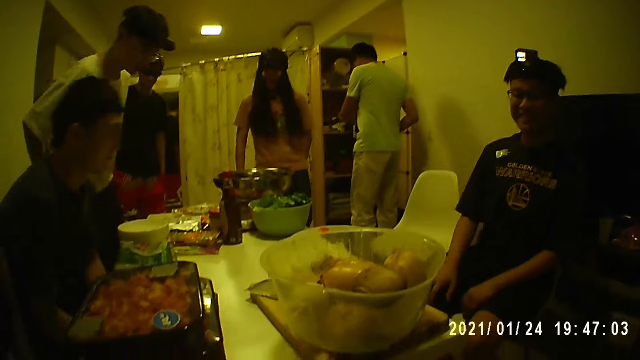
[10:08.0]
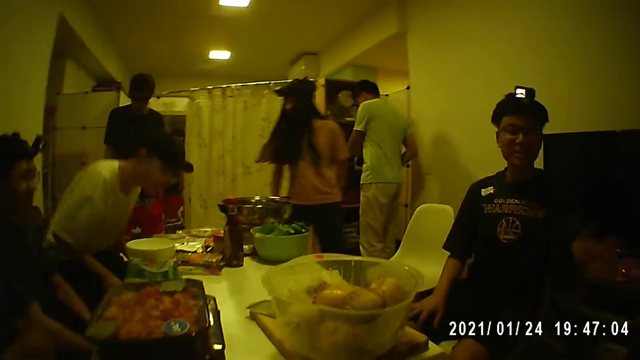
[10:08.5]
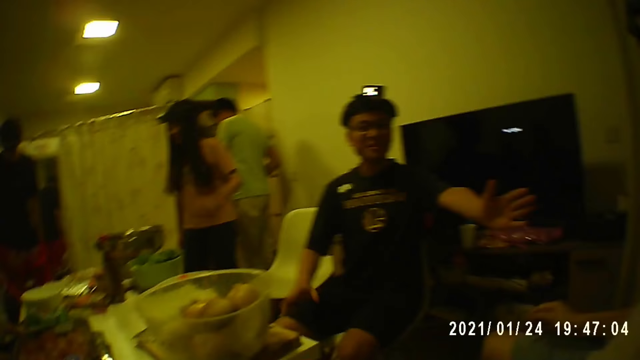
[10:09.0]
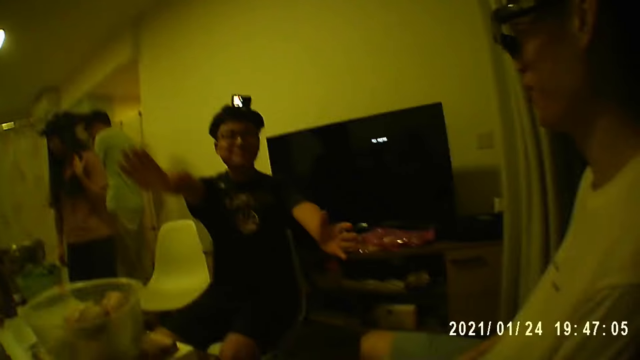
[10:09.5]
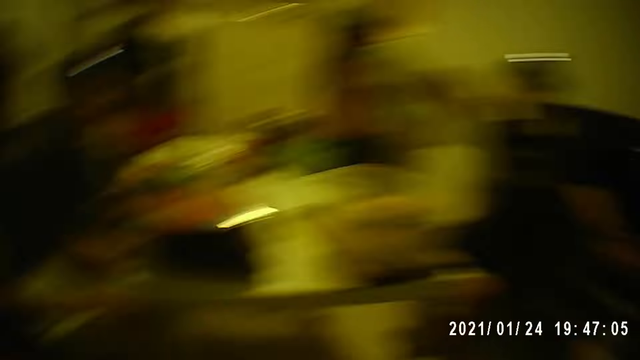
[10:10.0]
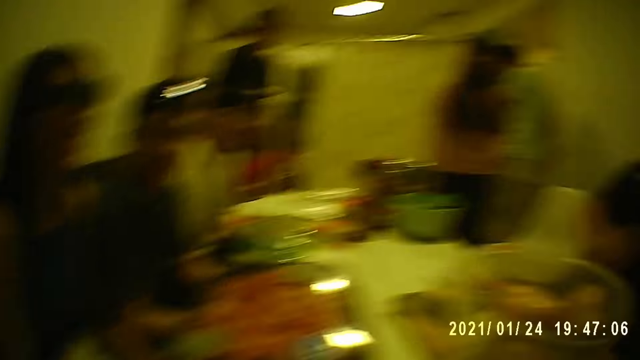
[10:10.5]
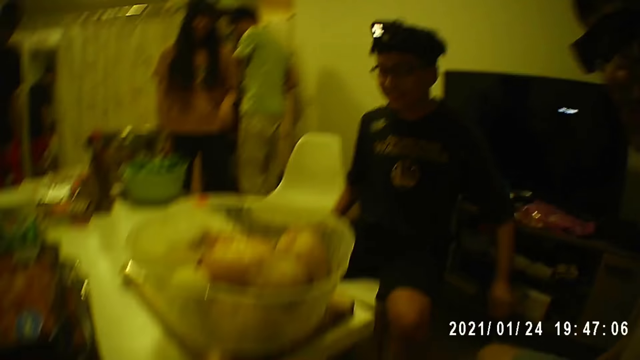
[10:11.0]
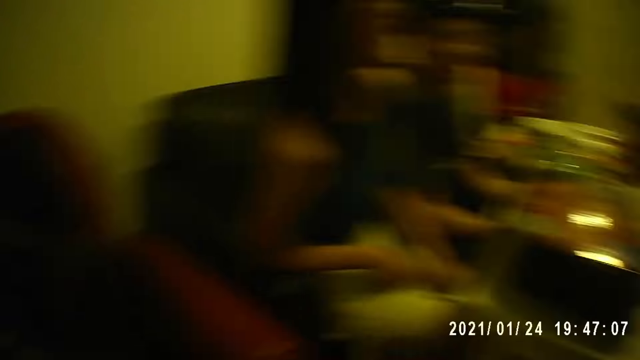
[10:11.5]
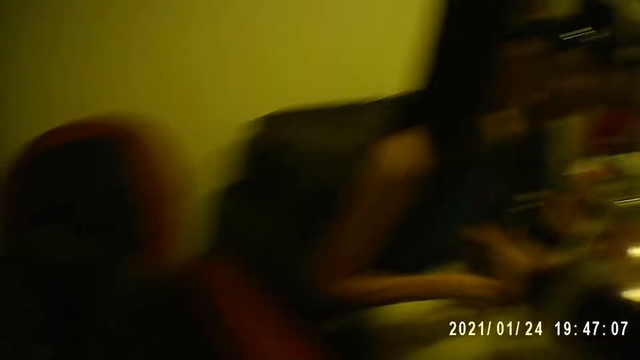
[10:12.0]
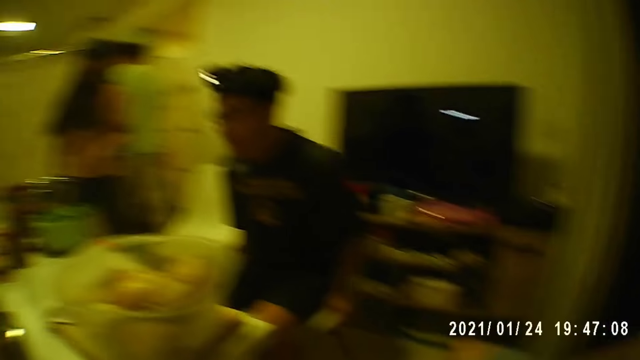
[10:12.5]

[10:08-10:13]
A man converses with another man. The camera wearer sits down. A person interacts with the camera wearer. The camera wearer converses with the group of people in the room. They look around the room.

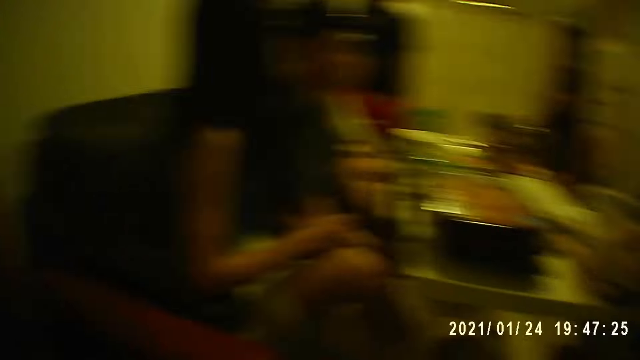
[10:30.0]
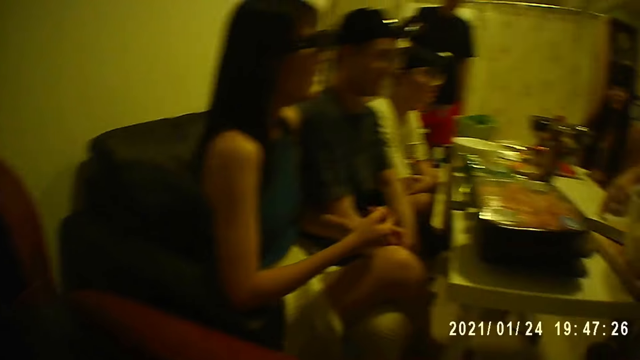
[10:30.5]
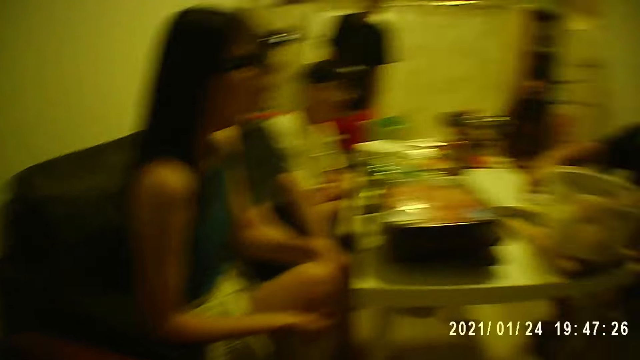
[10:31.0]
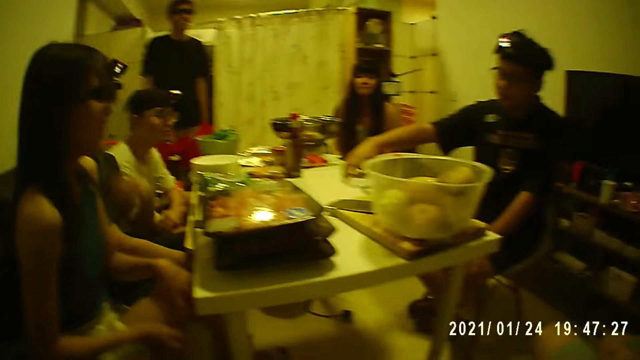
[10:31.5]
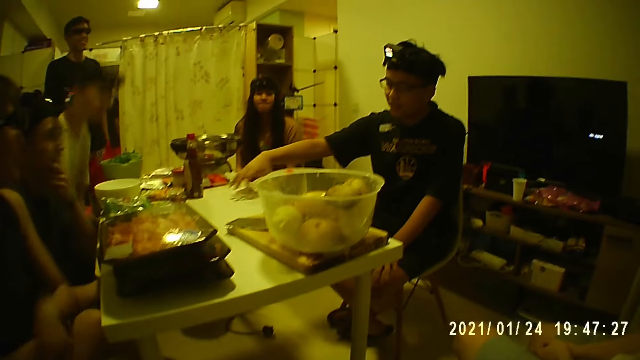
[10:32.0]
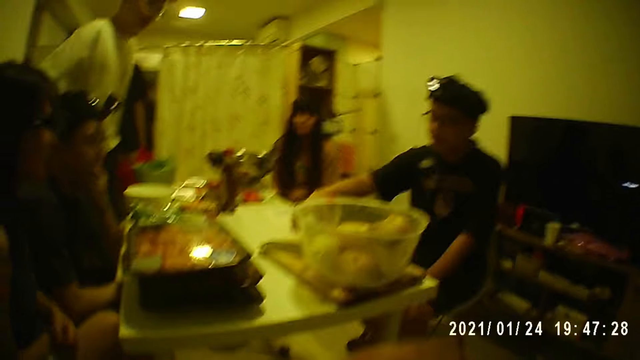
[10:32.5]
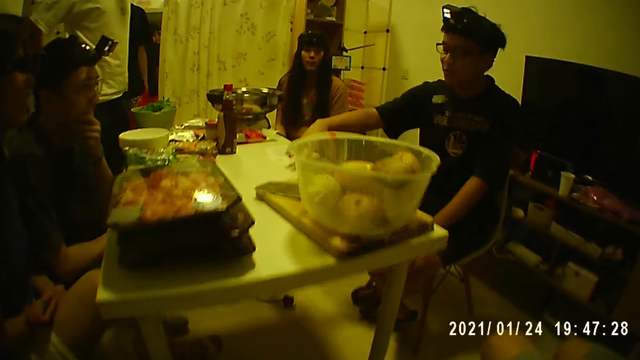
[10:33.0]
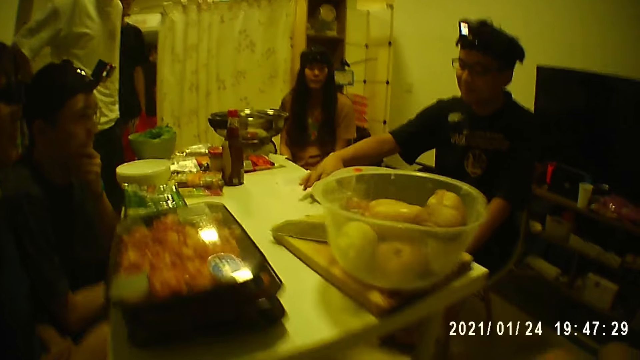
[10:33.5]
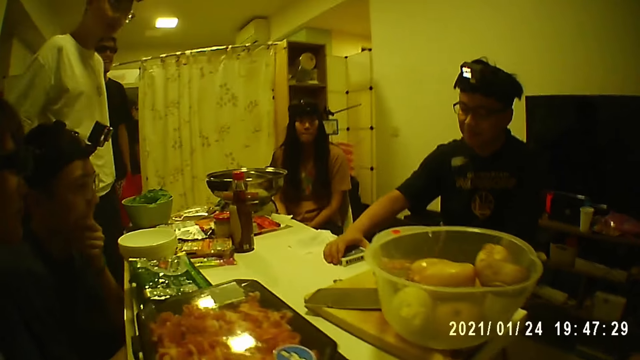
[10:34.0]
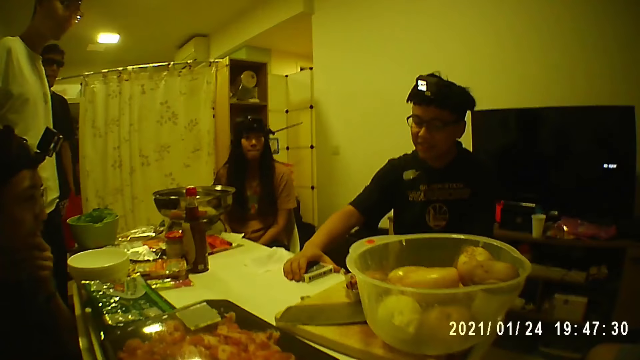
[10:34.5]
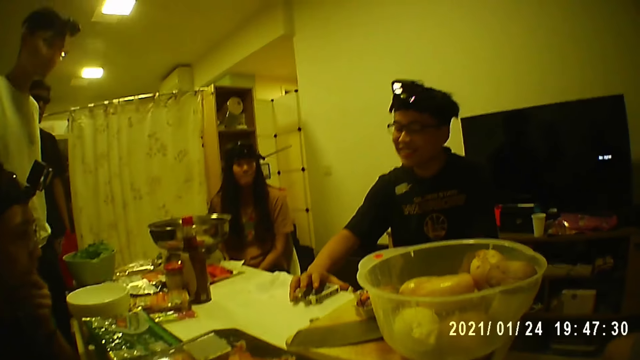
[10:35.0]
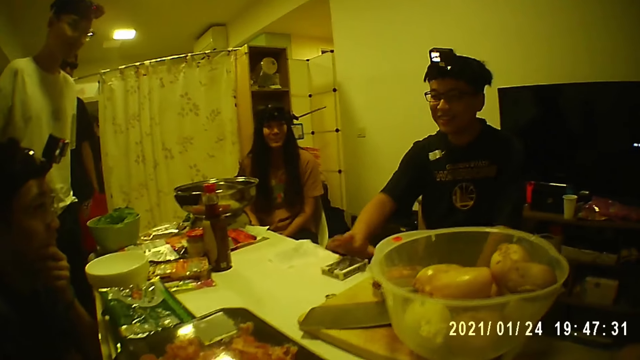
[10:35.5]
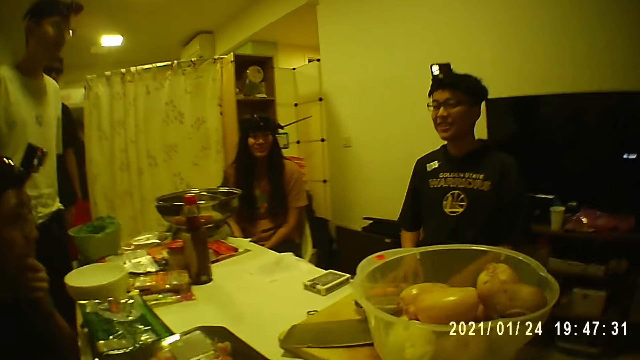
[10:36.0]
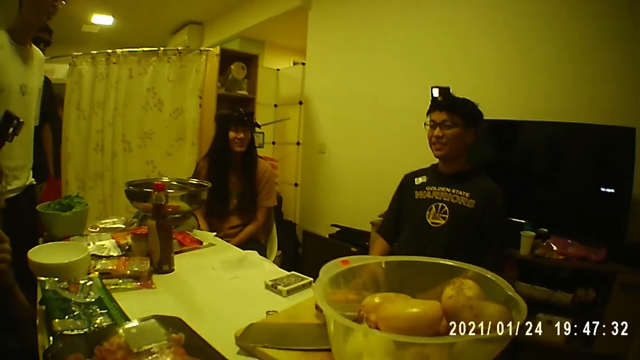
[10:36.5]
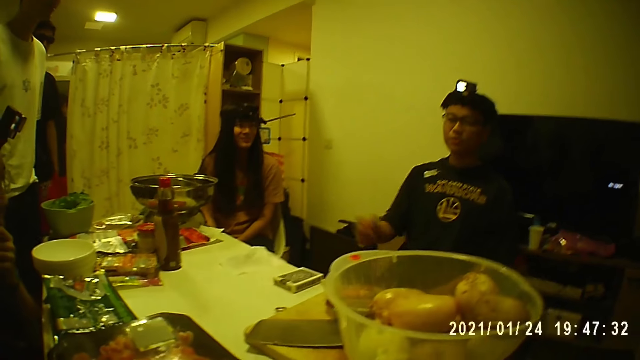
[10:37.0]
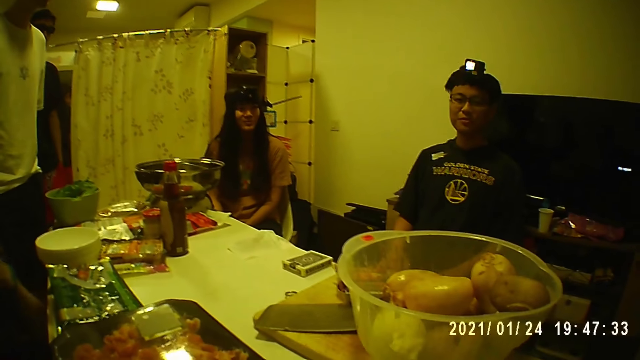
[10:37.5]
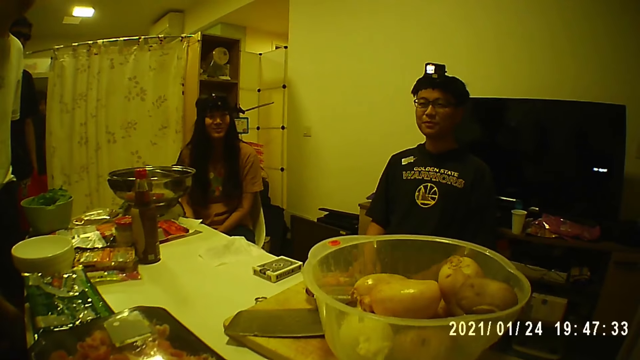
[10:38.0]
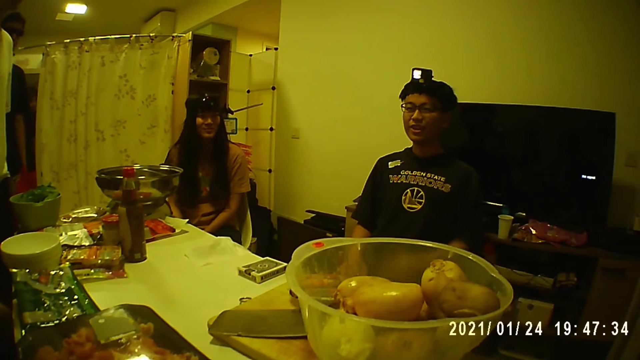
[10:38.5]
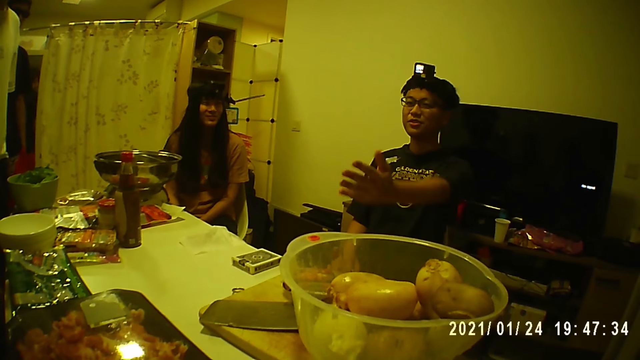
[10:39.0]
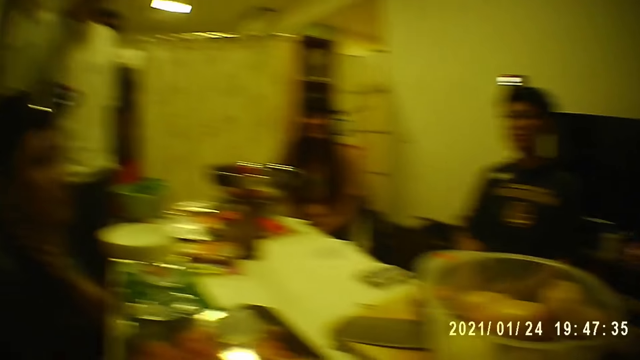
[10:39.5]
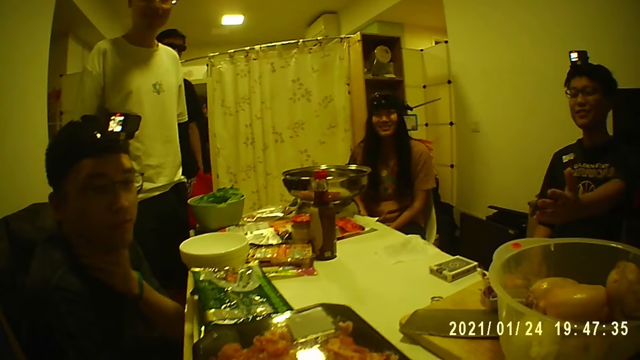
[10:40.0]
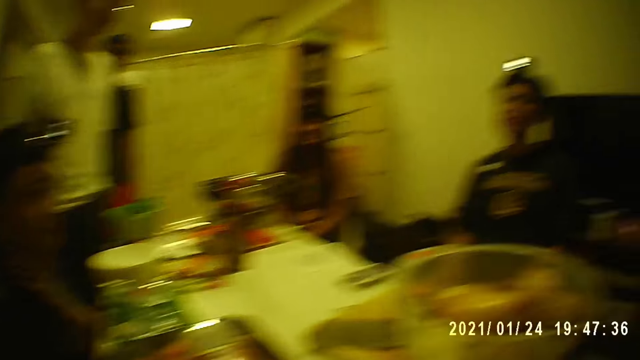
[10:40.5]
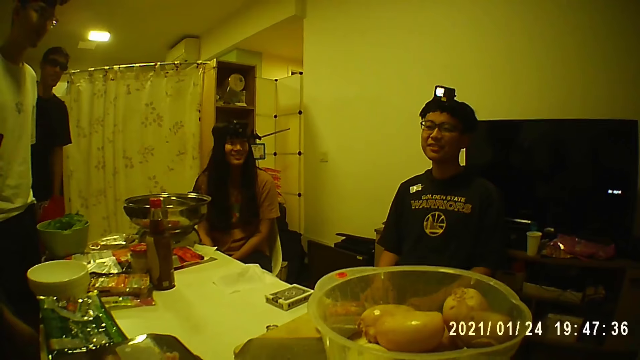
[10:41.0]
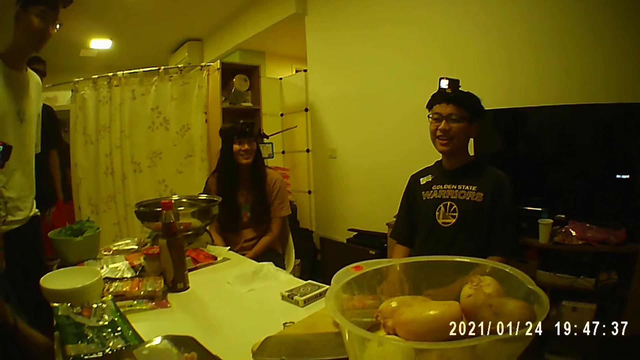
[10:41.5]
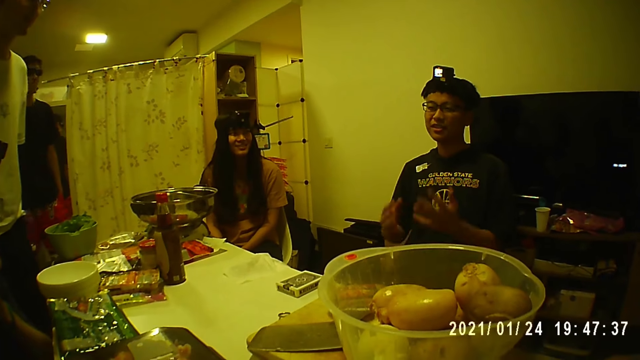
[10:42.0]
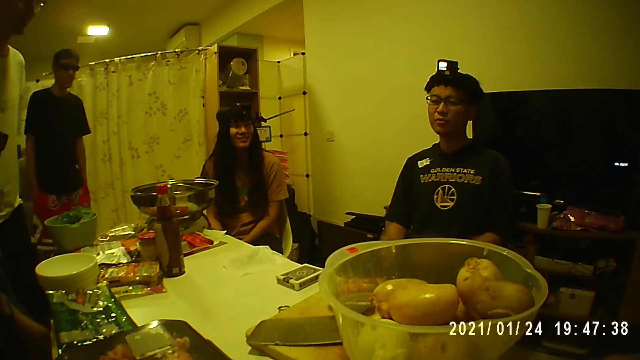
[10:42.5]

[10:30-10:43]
The camera wearer looks around the table. A man holds a pack of cards on the table with his right hand. The camera wearer stares at the man.

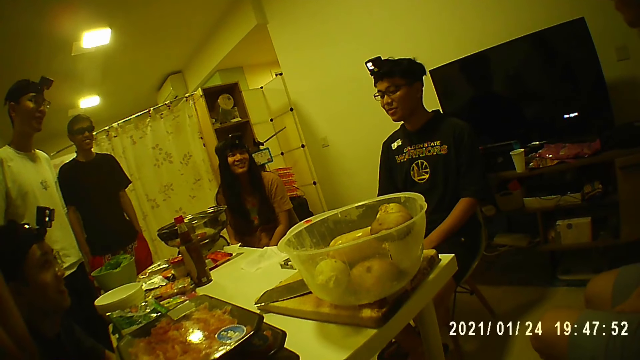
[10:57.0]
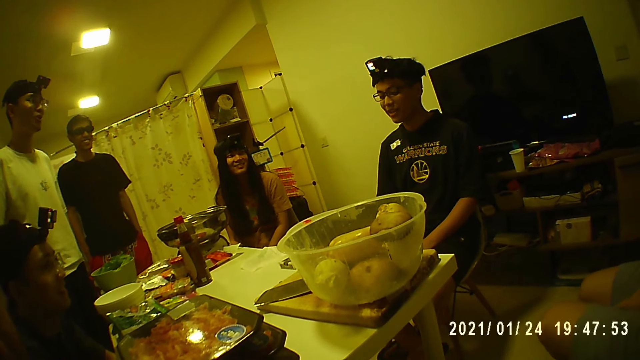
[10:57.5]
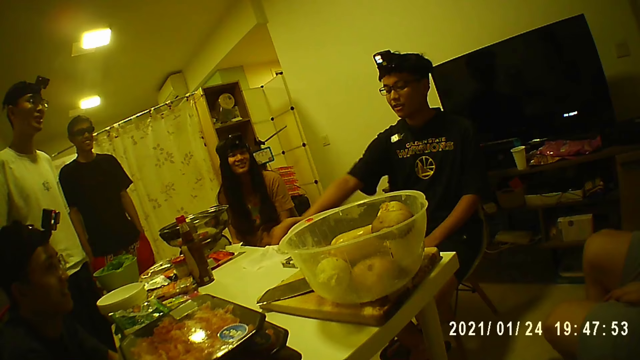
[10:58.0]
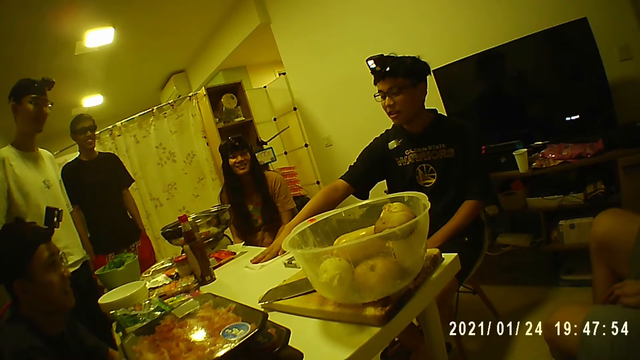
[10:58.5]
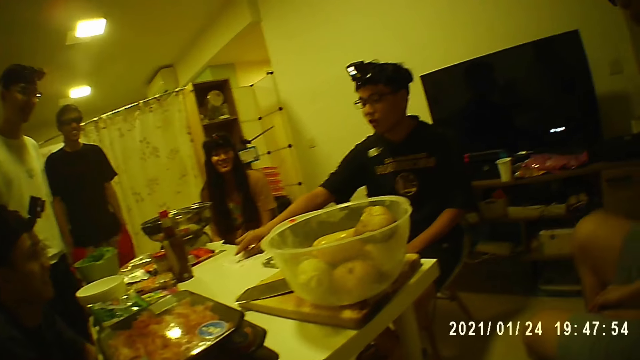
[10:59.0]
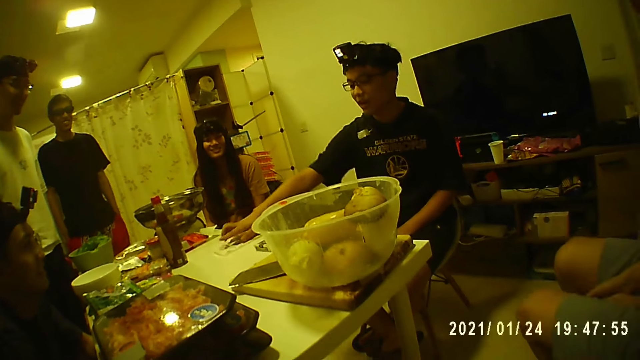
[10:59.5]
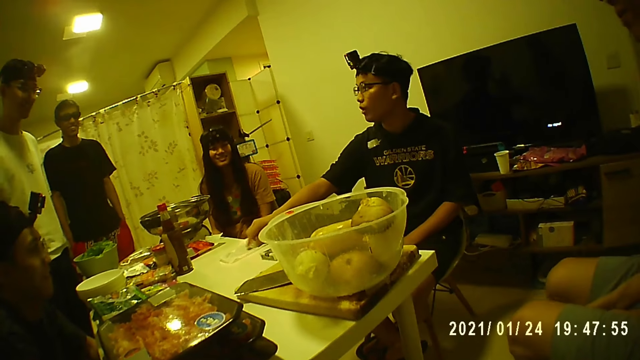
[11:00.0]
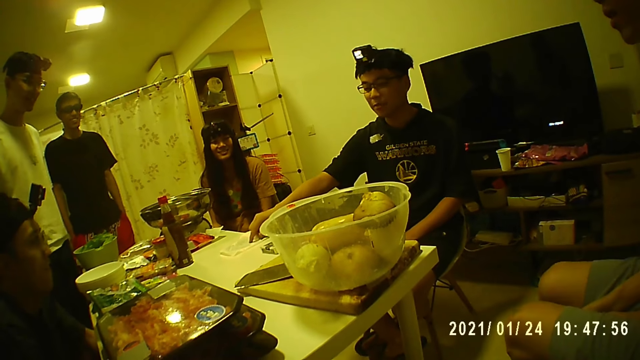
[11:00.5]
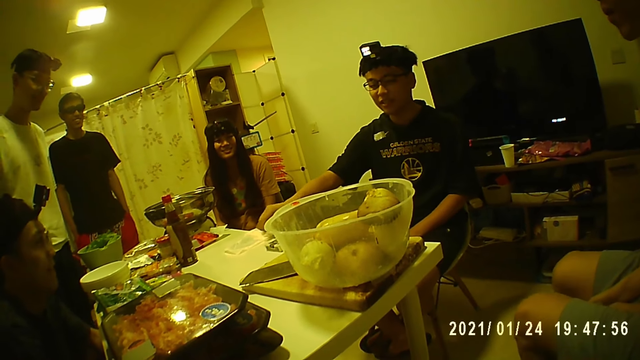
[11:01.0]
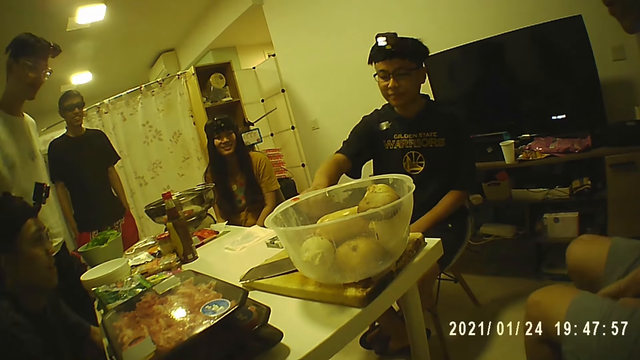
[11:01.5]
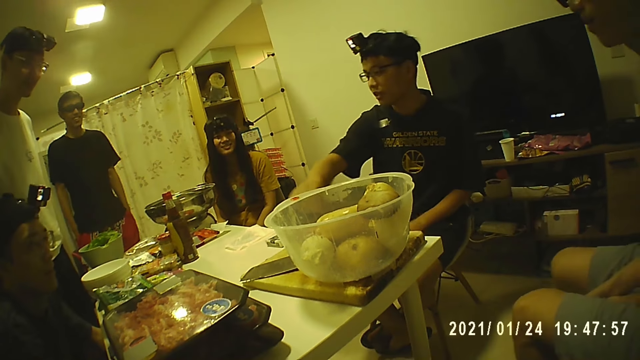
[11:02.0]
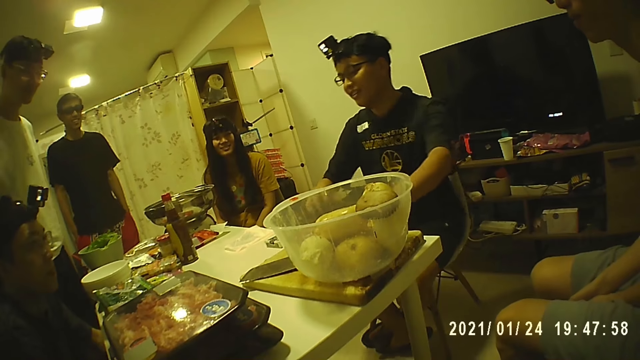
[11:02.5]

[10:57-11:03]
A man touches a cloth on the table with his right hand. The man picks up a knife from a chopping board on the table with his left hand.
